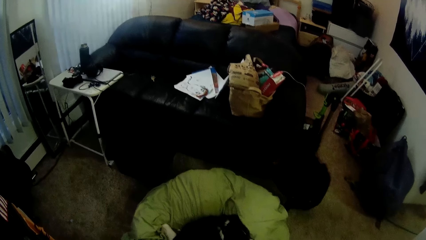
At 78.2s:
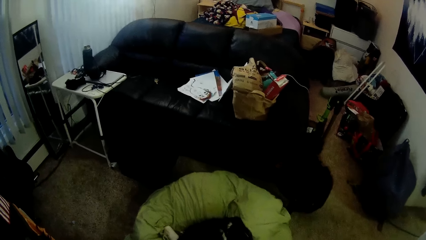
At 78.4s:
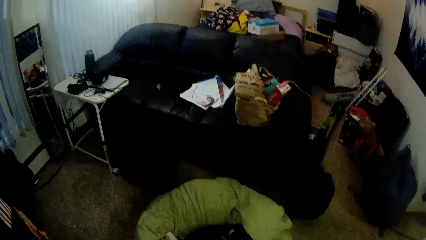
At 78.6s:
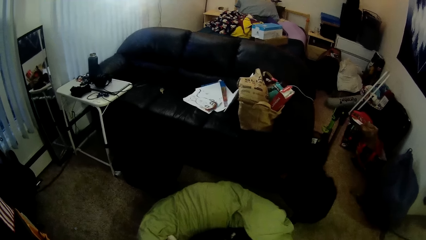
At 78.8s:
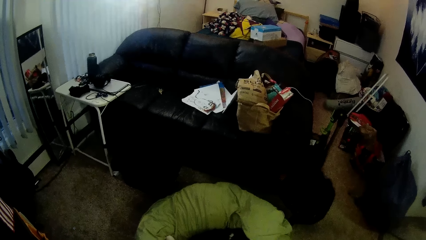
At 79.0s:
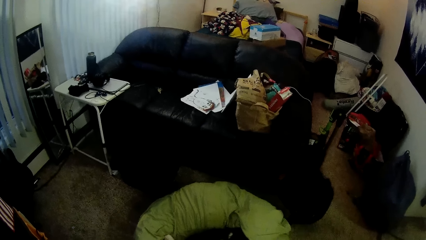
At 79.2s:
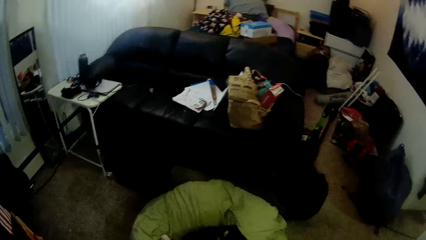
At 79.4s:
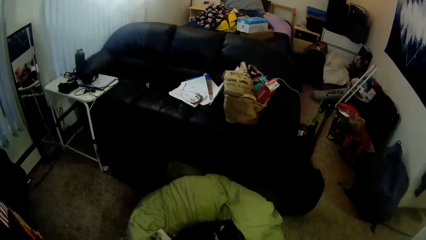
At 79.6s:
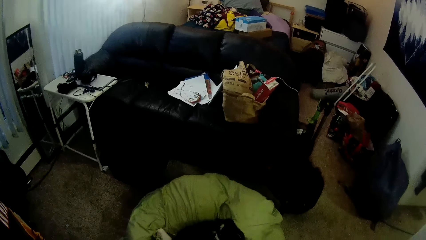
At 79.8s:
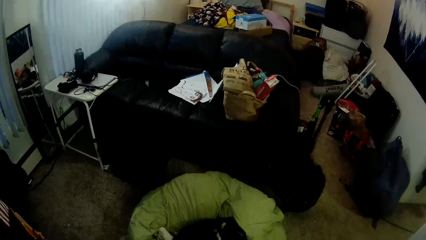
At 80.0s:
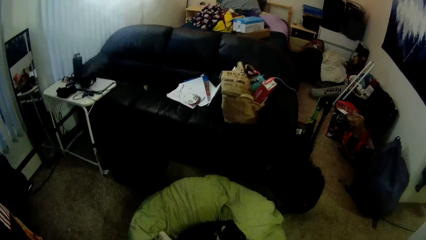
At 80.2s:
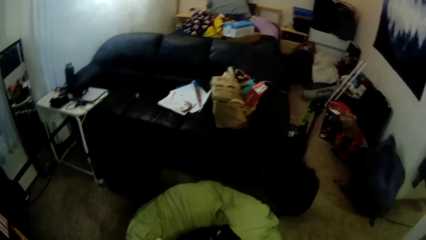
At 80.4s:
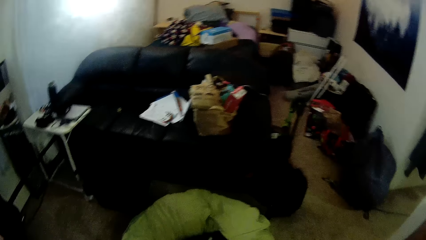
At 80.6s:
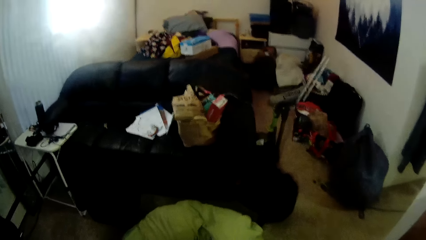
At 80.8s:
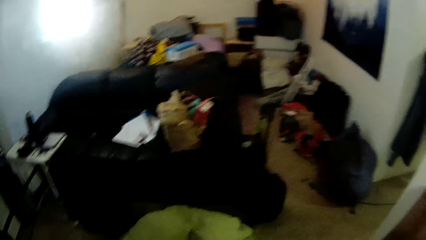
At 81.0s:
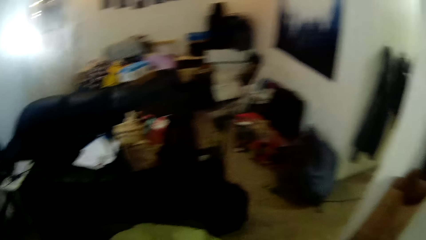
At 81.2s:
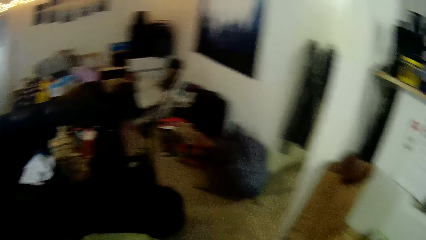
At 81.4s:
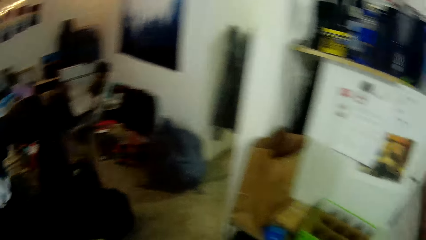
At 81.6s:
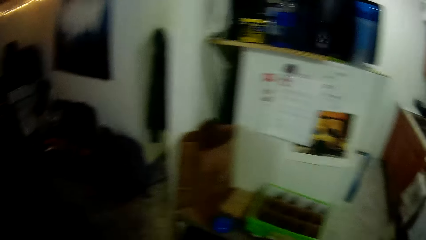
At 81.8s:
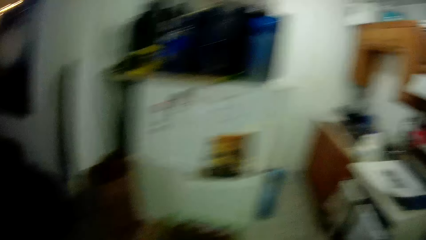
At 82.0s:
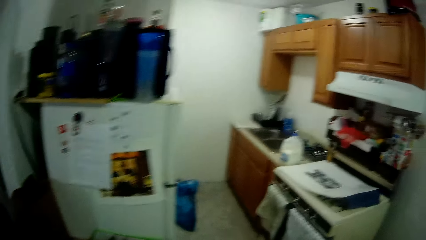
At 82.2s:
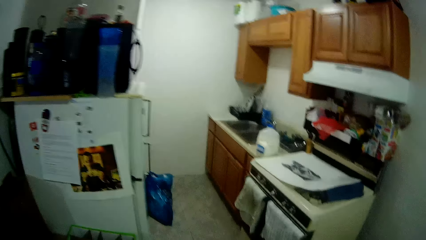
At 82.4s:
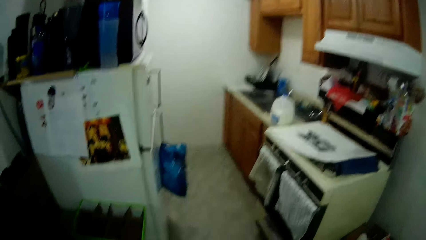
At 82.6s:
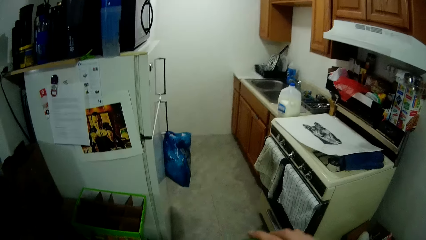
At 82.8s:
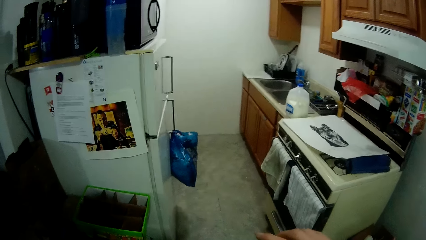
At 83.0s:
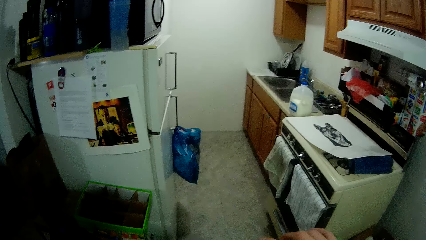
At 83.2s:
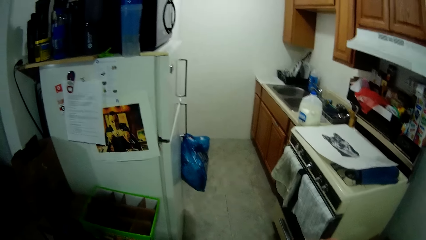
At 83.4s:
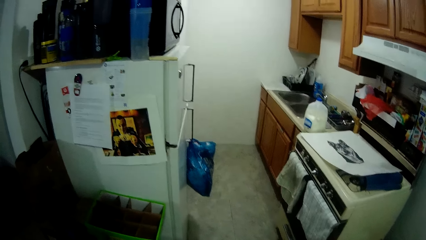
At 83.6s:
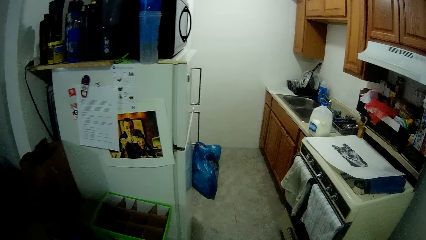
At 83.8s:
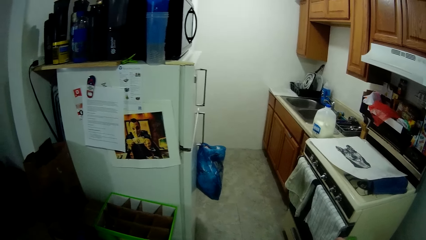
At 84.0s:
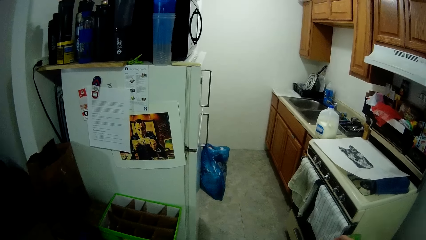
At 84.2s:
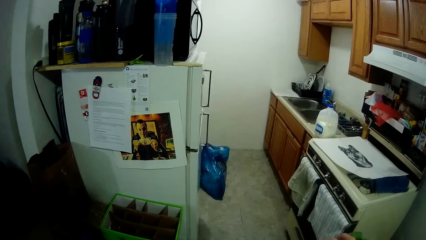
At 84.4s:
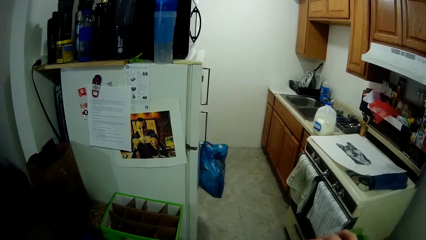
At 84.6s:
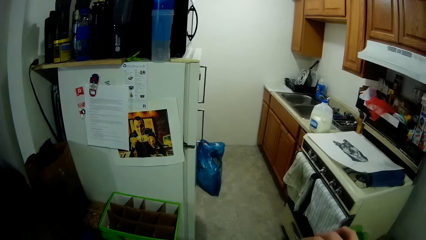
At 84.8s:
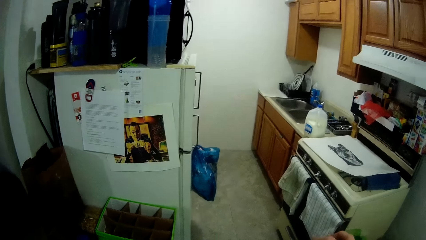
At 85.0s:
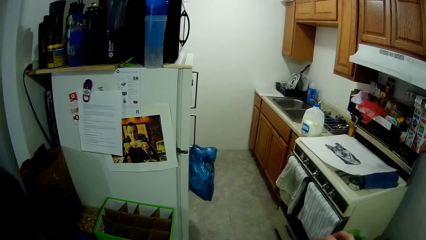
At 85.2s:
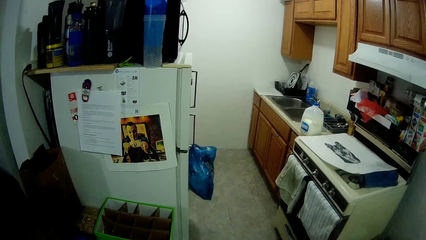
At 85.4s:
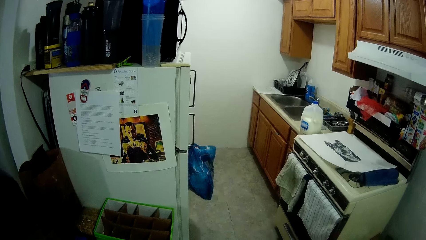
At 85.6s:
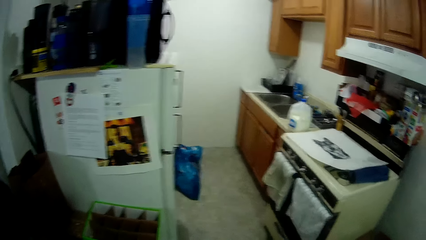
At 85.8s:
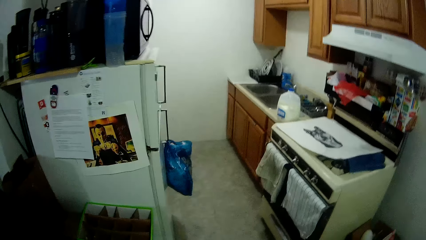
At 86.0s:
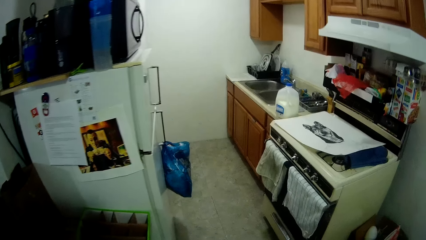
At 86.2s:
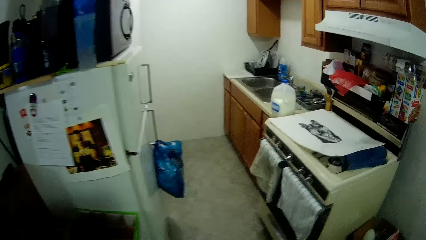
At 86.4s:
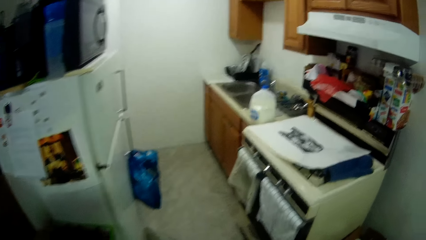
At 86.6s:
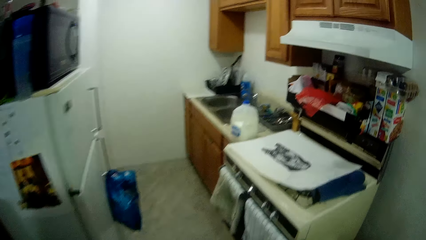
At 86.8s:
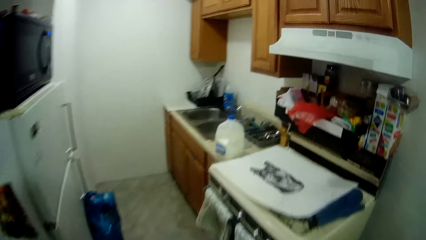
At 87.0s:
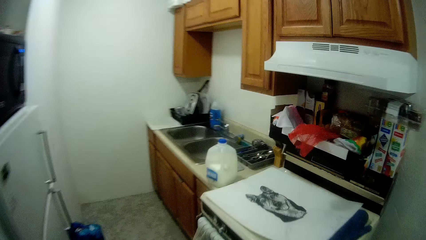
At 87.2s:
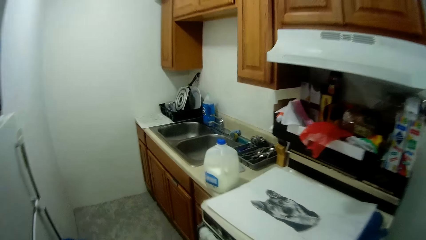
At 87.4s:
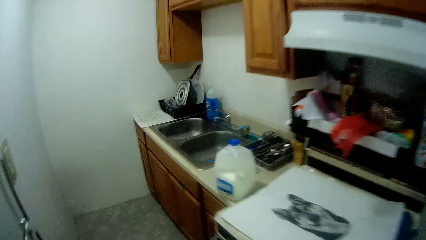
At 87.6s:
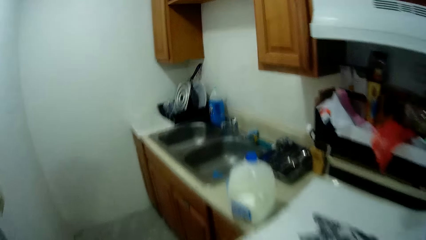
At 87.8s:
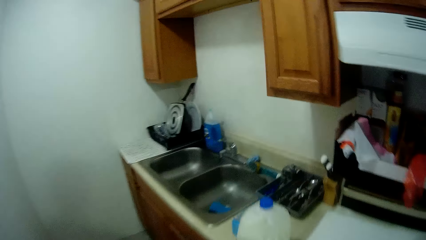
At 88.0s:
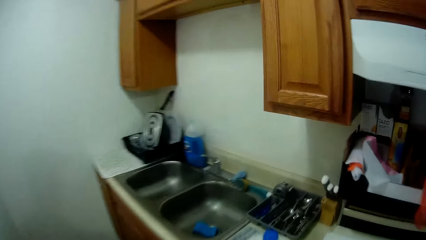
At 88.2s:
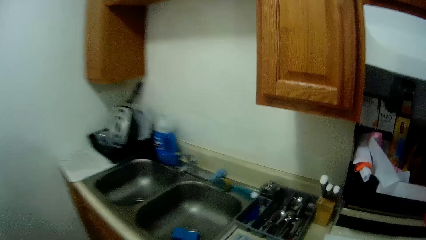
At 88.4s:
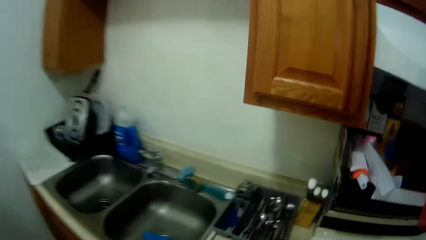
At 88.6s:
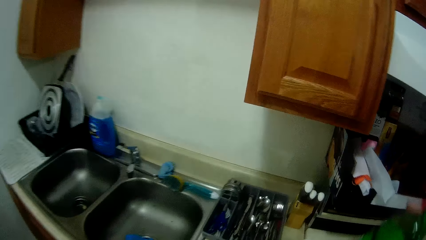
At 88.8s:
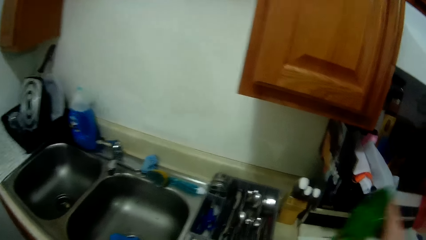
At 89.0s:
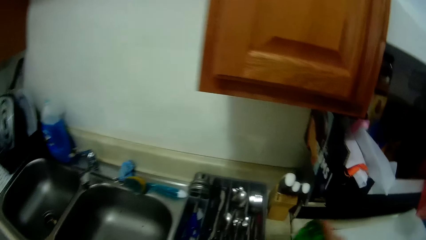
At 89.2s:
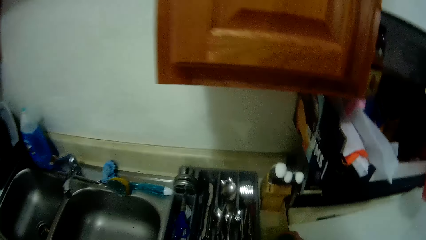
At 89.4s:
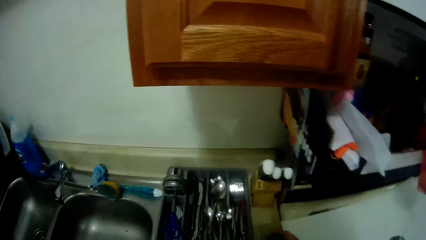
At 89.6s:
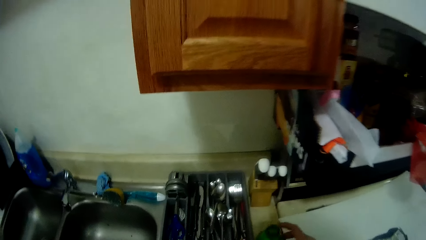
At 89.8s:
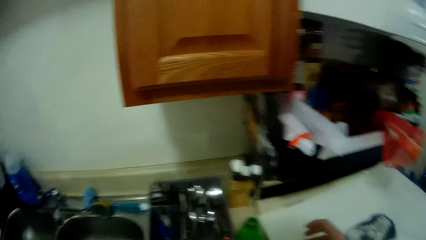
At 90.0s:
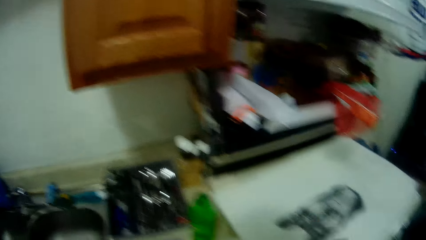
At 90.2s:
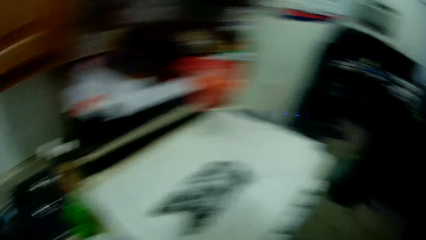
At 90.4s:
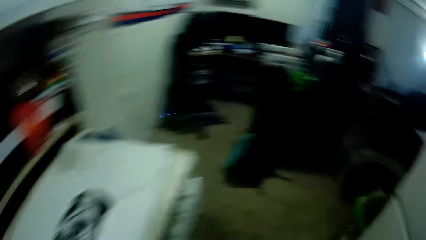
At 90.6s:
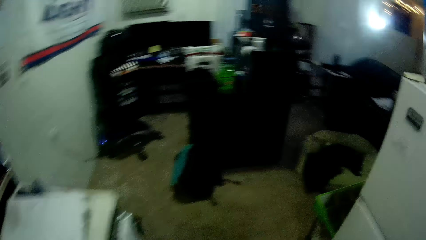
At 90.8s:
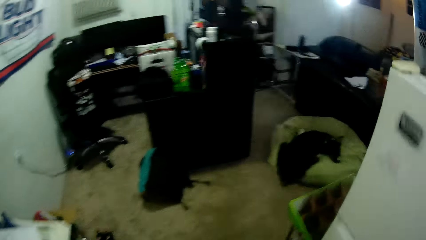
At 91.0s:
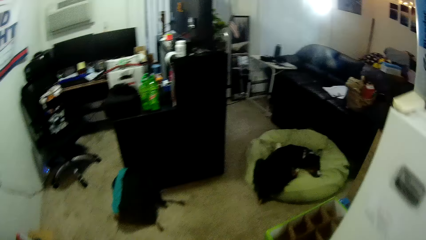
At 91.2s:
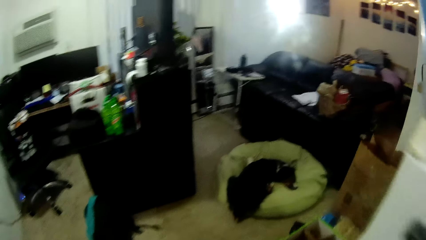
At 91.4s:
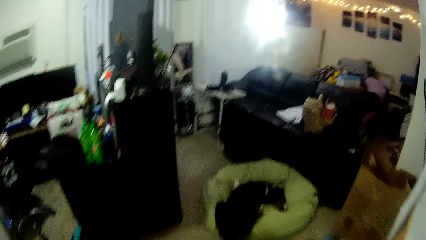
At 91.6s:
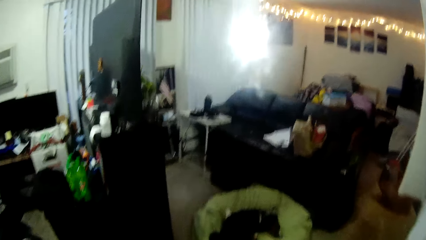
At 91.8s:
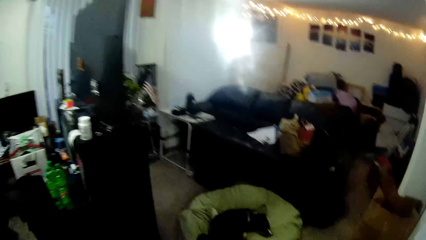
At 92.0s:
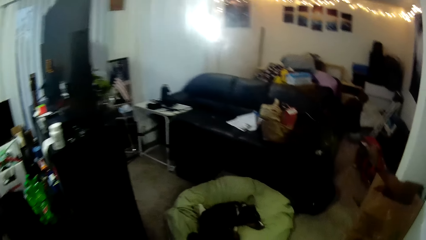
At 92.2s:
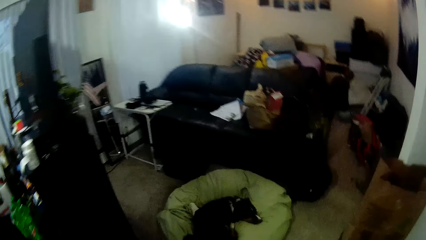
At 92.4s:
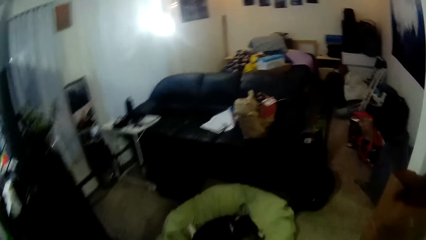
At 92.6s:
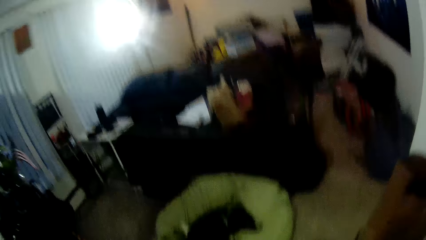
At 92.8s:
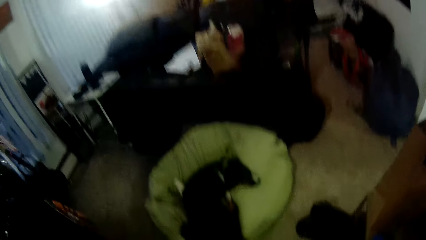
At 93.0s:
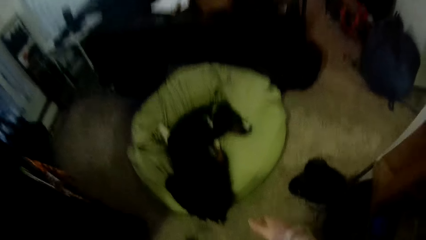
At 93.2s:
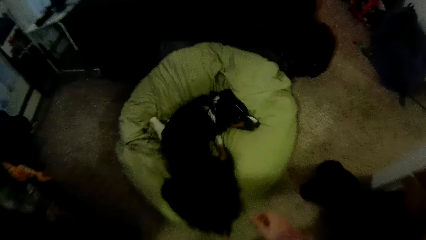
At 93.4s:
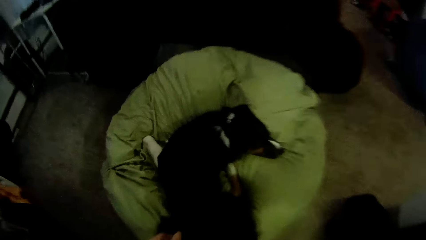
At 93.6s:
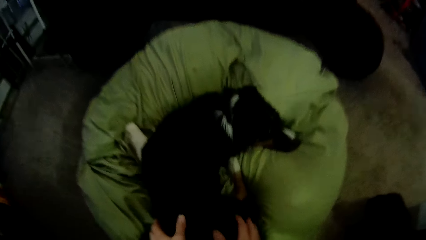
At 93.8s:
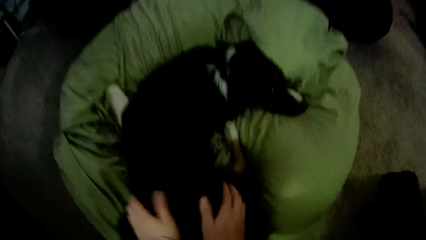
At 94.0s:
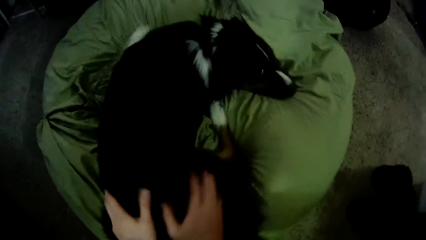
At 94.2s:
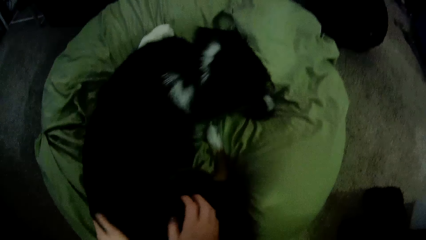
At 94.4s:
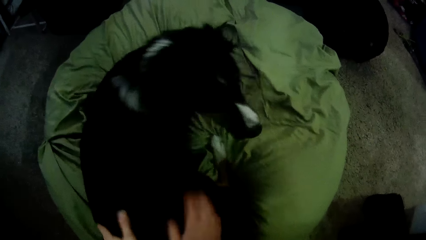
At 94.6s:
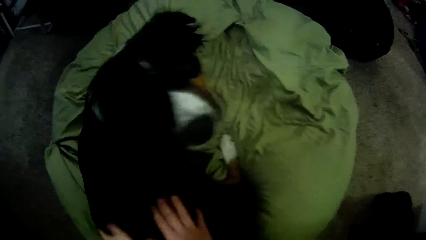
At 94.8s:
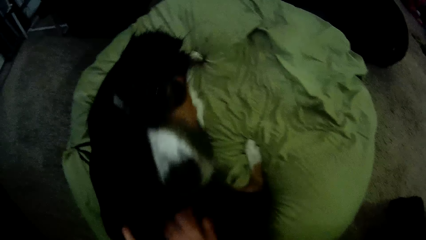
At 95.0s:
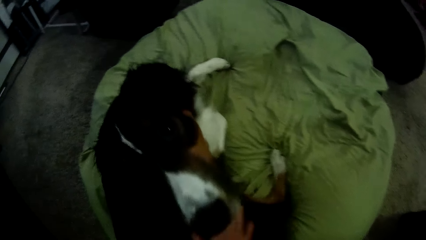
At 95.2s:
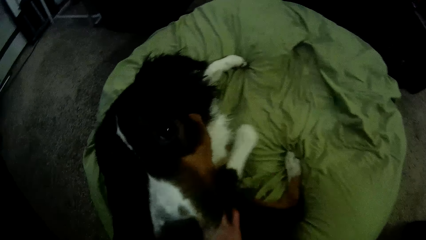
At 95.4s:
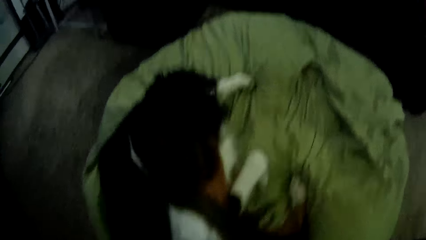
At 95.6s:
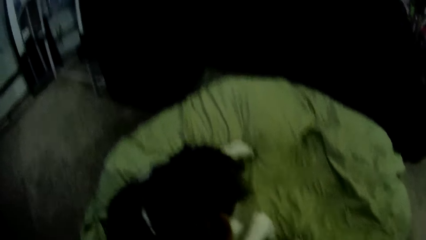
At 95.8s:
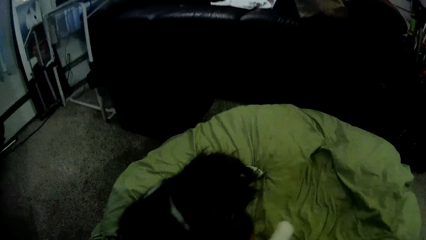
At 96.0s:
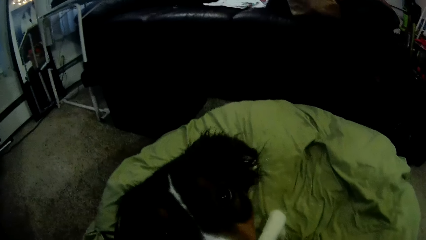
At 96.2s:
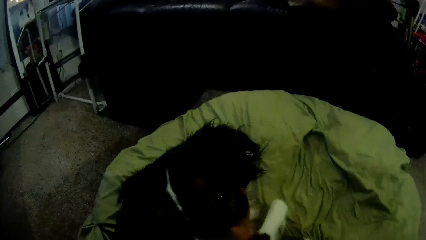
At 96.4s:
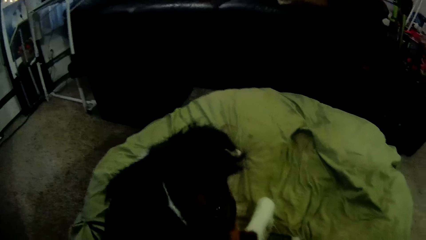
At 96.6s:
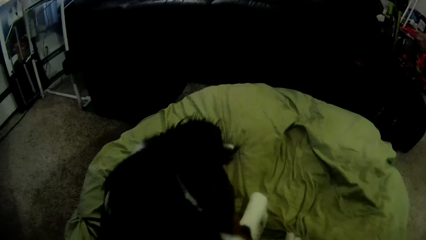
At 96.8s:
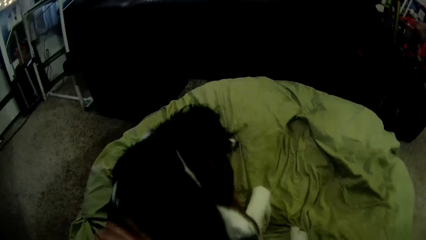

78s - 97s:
The camera wearer looks around in the house. They step forward, put the piece of cloth down, walk around in the house and touch the dog.
